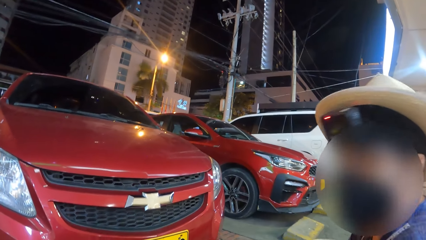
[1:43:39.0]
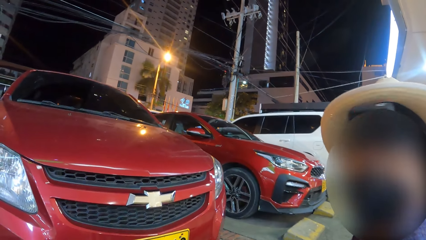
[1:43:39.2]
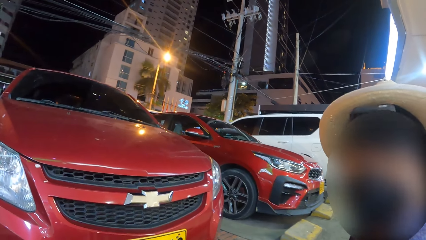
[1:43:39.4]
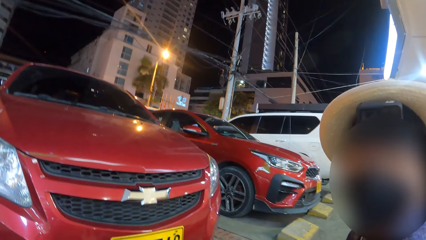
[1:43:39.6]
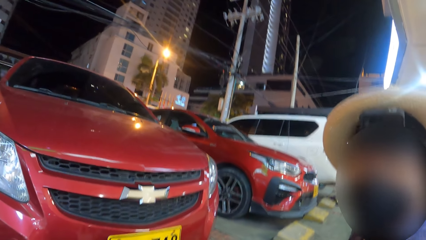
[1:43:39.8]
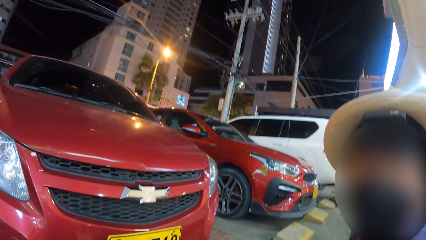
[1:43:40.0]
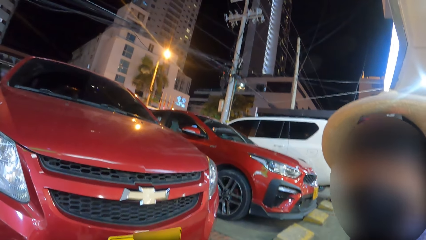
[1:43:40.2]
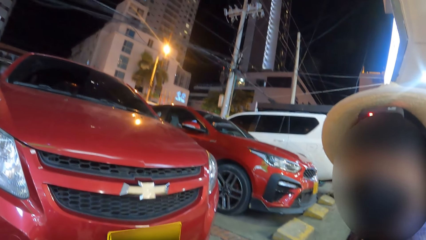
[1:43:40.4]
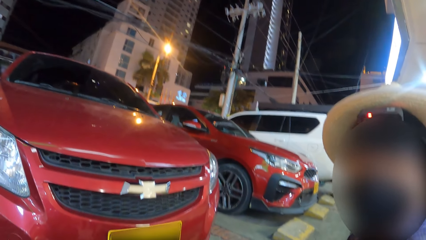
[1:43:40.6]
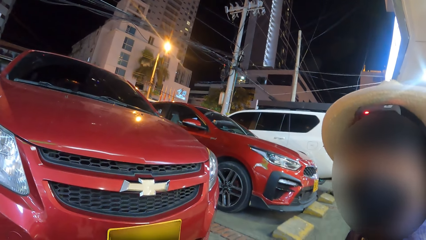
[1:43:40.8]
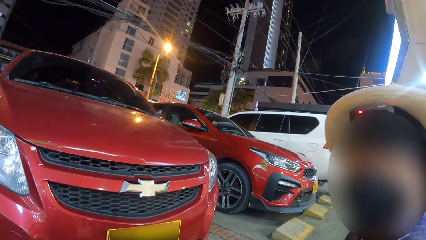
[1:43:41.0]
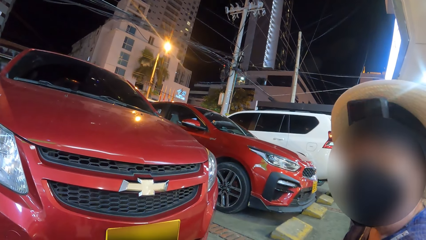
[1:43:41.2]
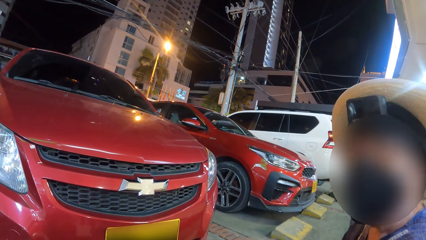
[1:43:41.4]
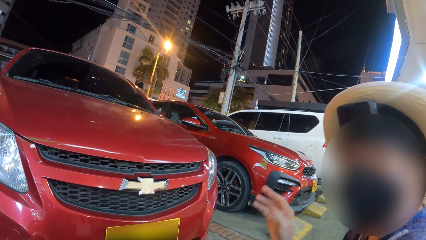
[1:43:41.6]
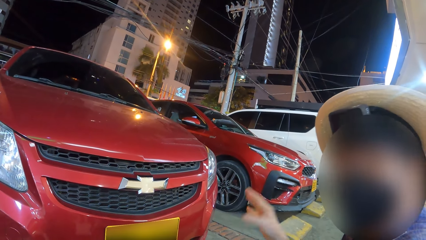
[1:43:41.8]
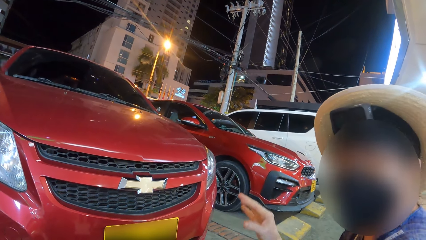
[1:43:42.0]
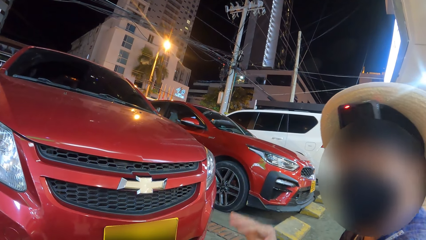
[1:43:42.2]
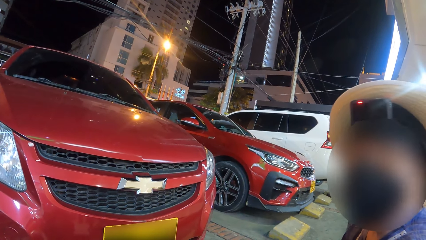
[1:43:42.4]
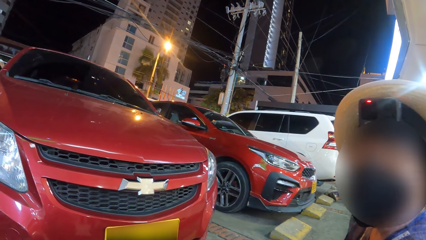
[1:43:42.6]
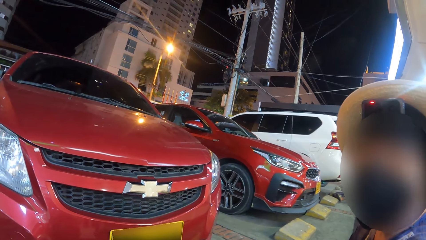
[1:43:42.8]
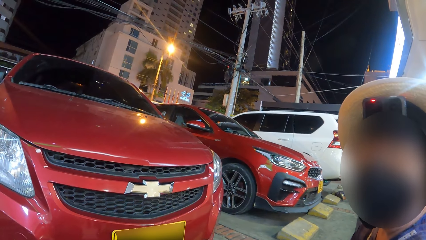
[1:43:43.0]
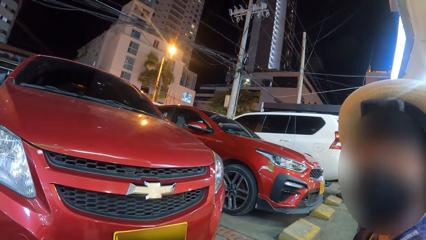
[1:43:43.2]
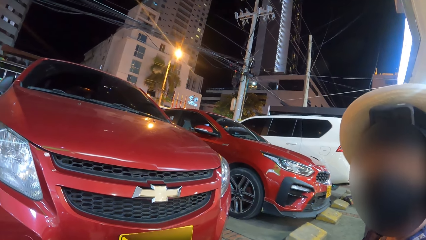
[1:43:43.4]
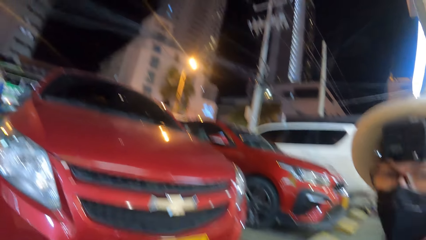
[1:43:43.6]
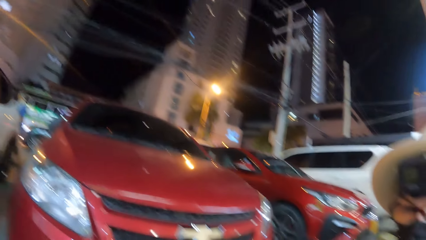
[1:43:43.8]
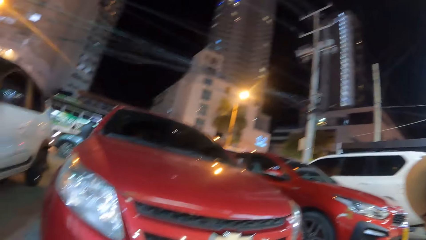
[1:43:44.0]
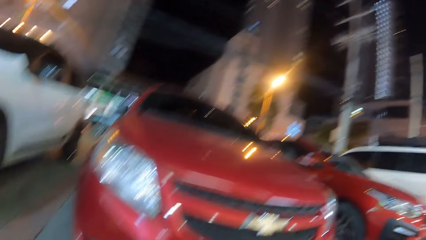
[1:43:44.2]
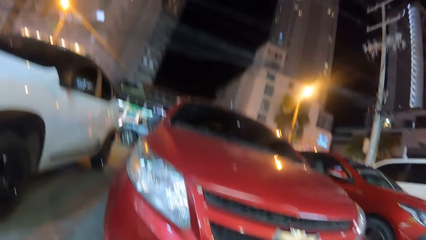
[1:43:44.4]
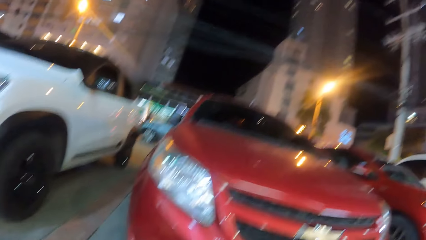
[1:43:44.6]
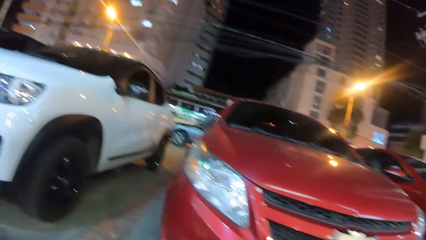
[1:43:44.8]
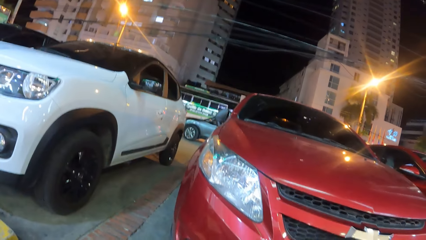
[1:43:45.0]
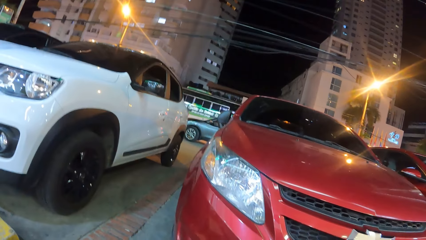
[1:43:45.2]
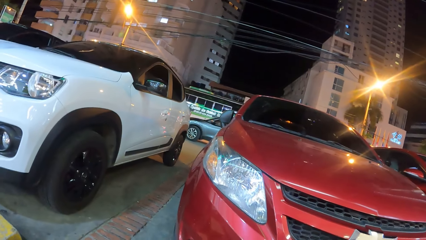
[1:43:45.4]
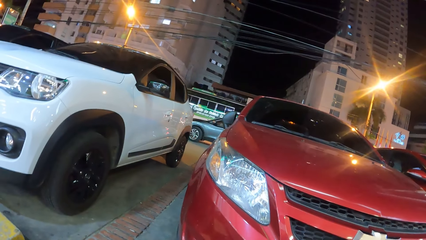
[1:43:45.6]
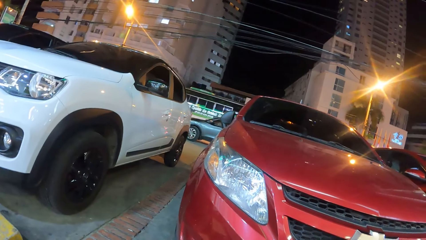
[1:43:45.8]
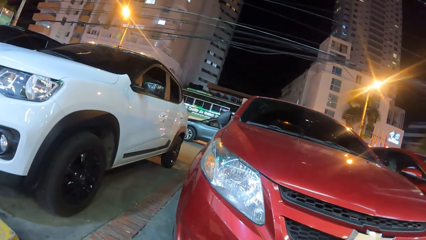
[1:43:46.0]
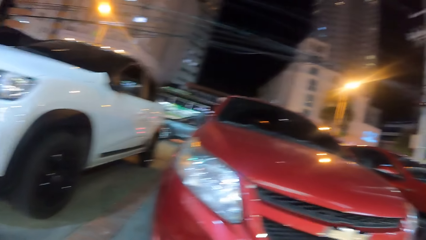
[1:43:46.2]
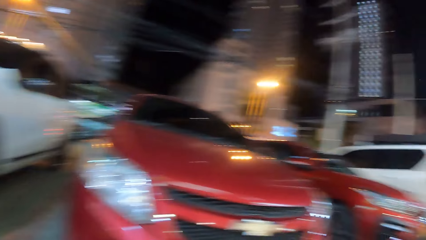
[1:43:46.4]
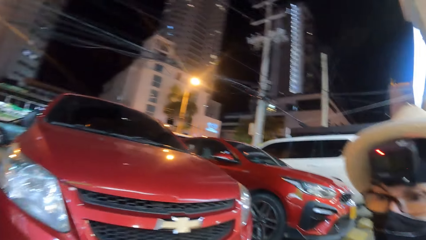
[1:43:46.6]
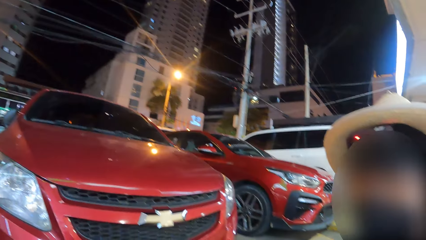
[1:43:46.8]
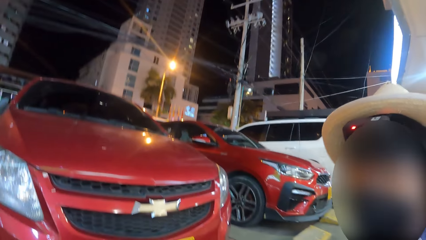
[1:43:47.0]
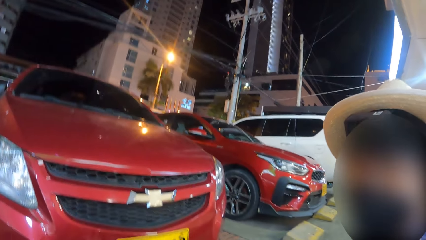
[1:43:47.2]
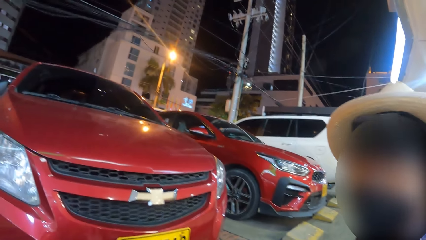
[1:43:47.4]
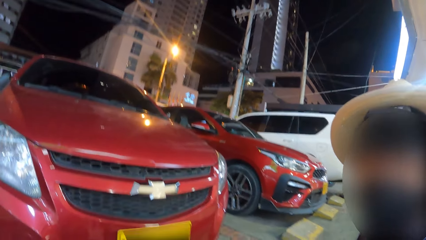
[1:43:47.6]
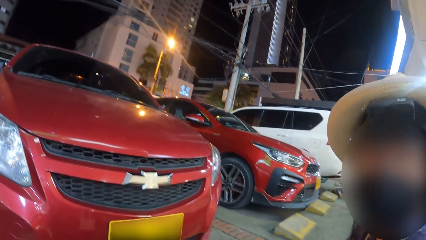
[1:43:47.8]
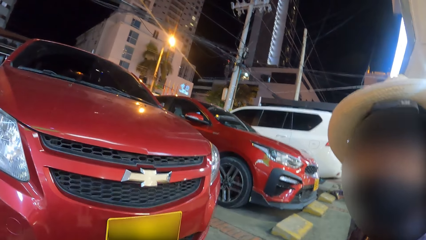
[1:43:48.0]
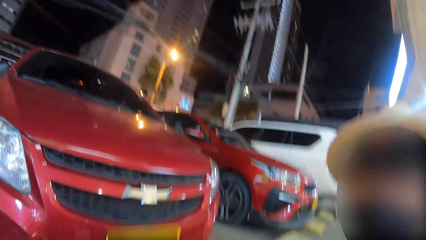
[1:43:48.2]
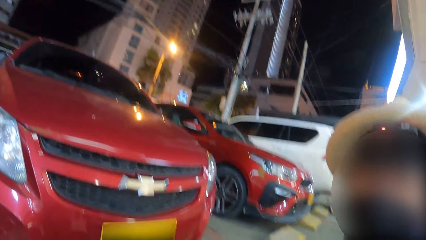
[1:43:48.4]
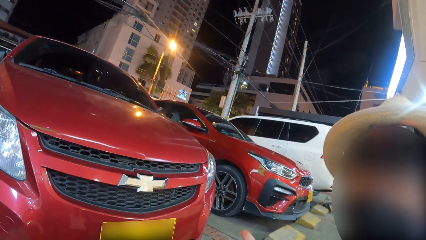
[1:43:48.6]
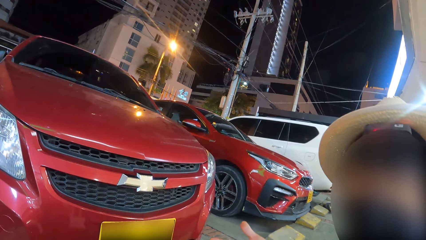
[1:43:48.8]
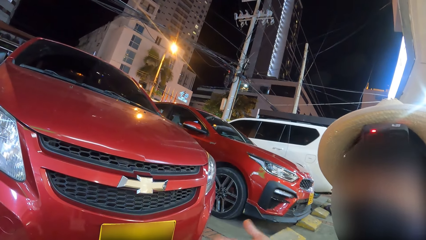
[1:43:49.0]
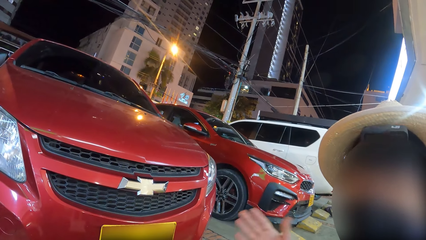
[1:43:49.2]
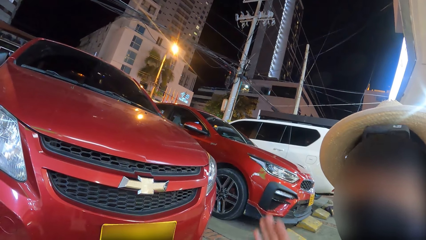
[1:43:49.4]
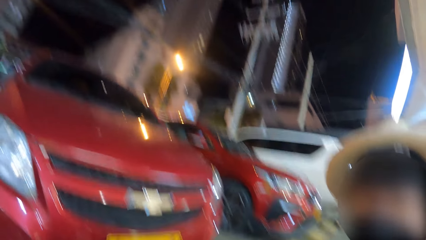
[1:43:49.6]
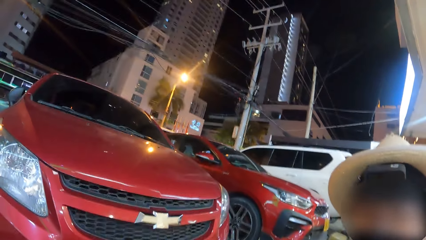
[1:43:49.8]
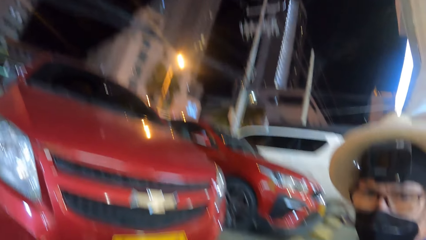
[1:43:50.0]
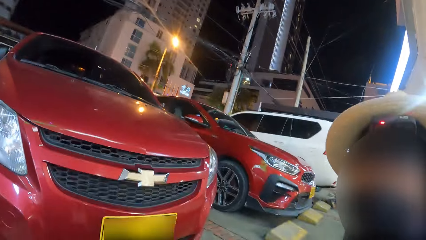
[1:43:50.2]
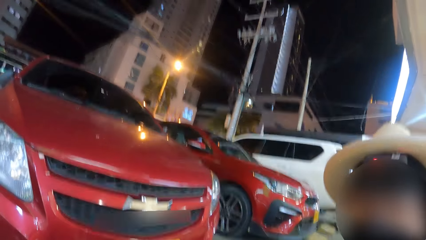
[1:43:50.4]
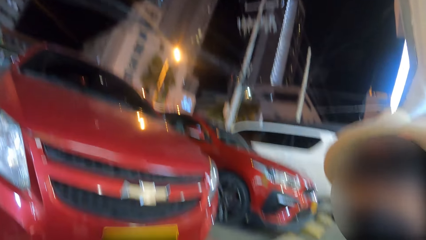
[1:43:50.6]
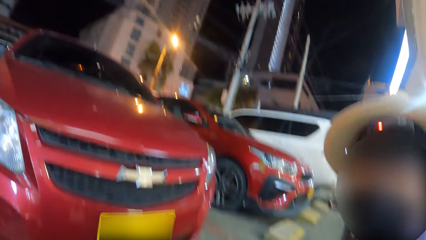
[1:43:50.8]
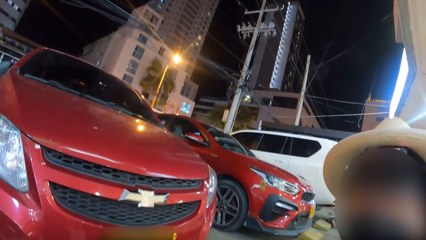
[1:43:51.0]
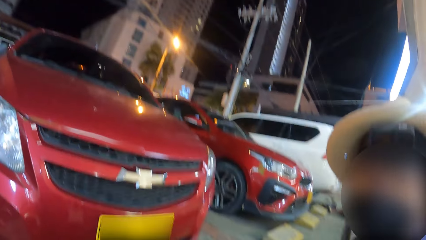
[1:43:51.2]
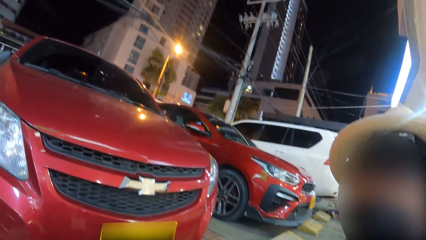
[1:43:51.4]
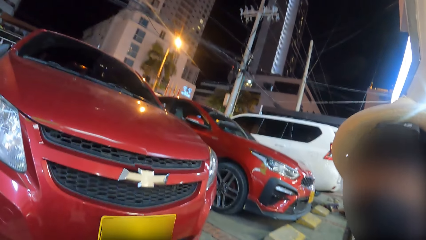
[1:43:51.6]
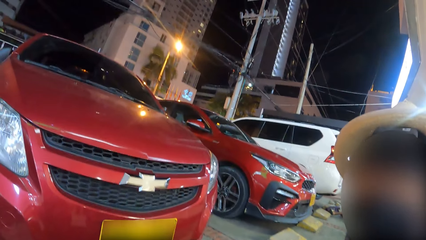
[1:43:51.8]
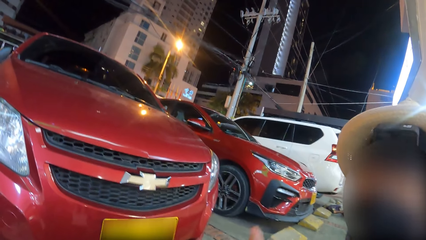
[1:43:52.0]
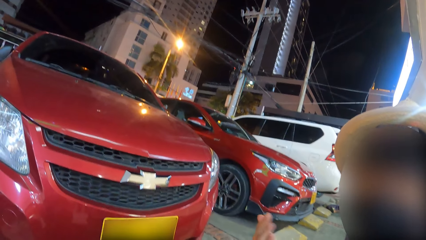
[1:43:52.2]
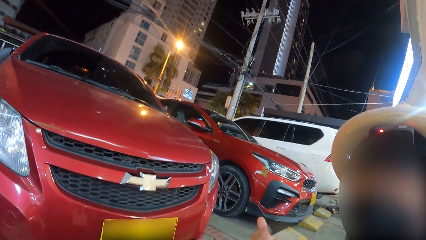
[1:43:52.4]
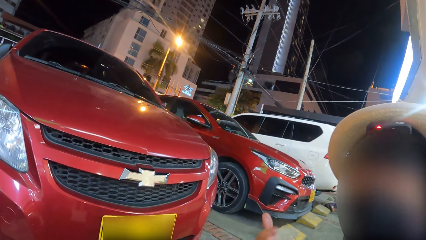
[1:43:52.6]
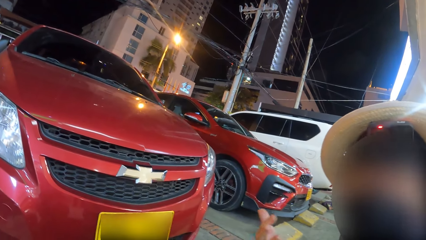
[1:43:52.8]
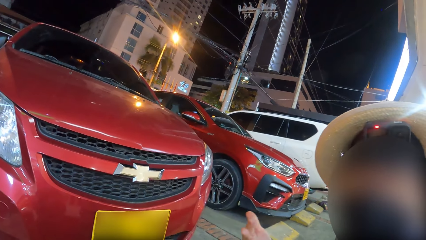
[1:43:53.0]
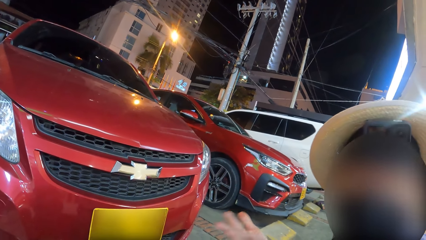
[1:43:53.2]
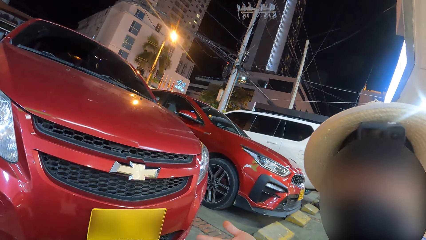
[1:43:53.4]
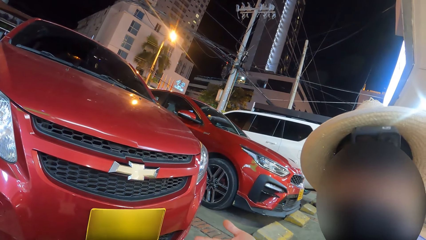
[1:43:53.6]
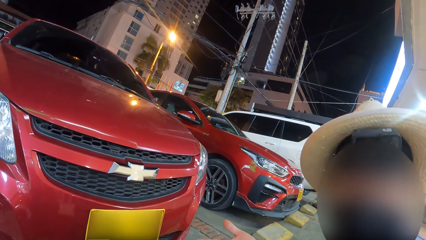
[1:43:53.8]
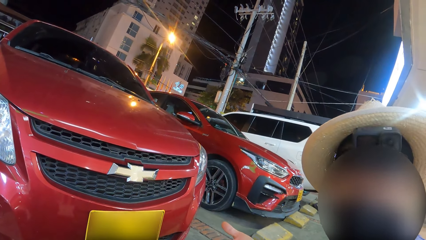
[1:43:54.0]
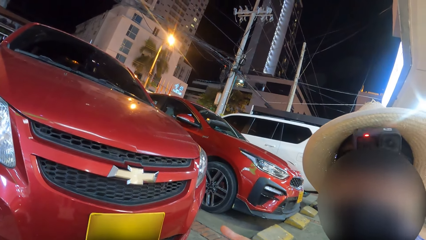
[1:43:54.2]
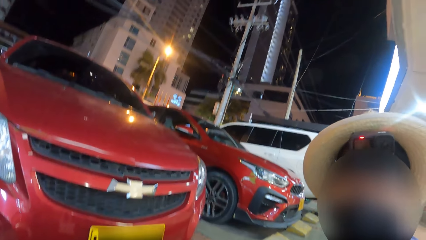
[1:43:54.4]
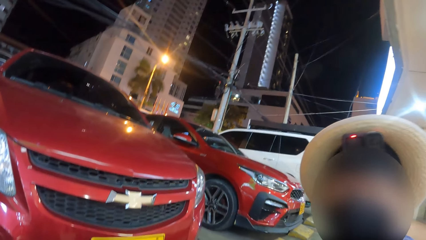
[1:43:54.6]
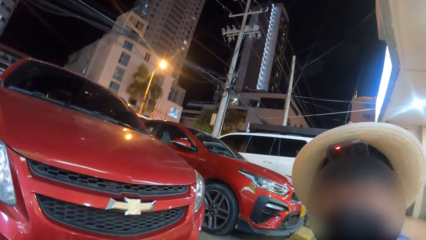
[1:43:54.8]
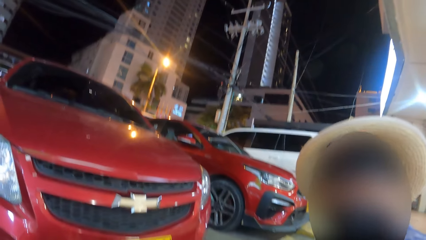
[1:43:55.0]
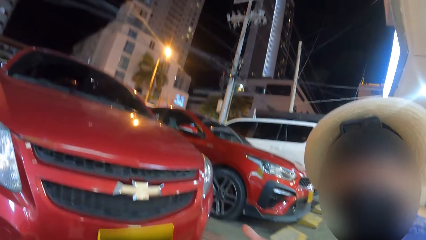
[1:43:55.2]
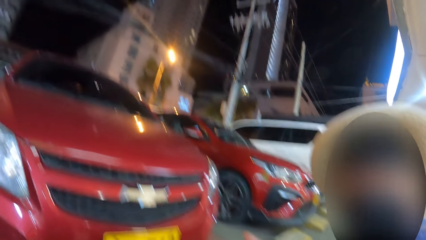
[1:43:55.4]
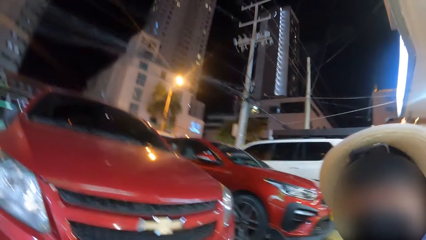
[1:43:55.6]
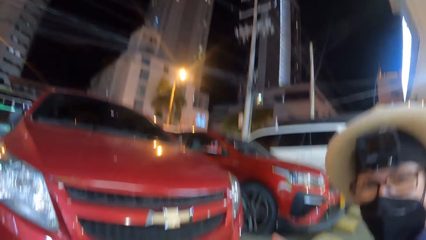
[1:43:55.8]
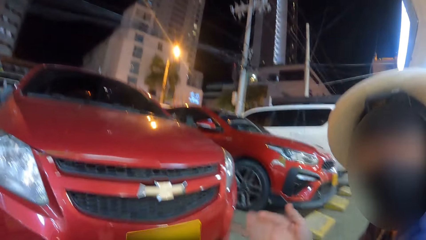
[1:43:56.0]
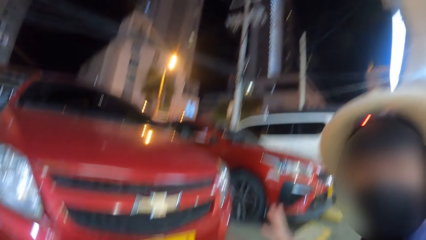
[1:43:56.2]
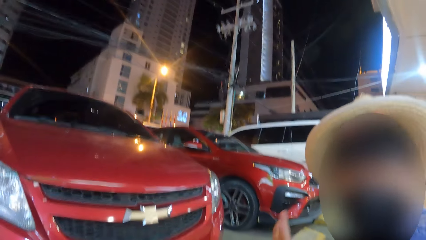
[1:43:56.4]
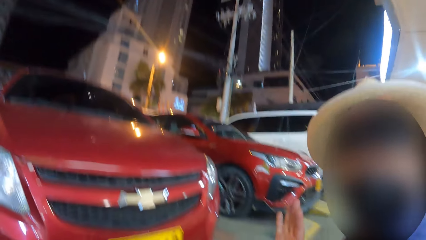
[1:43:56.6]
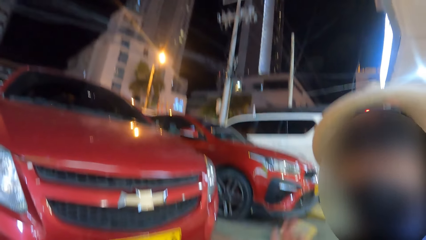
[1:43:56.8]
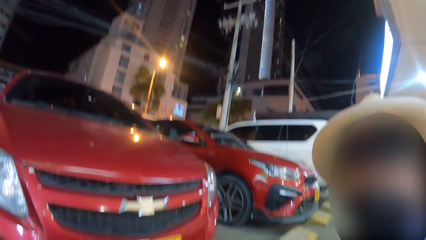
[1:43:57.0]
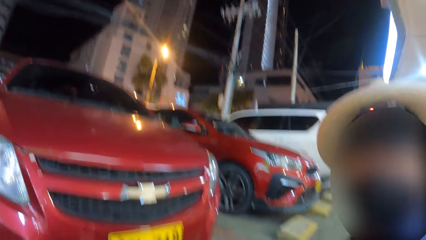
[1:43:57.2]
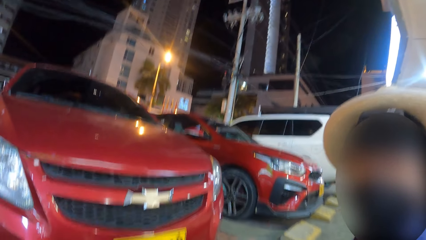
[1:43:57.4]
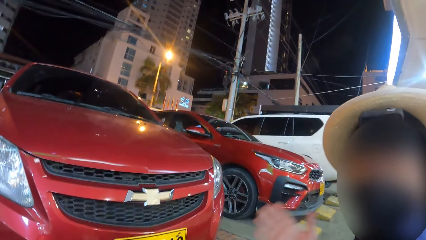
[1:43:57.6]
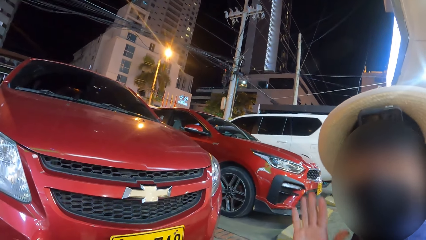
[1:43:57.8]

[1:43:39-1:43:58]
The camera wearer looks around. They look at a person. The person gestures with his hand.
